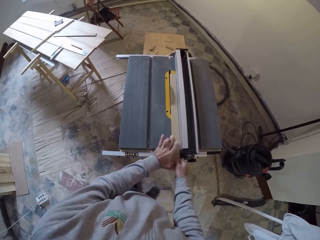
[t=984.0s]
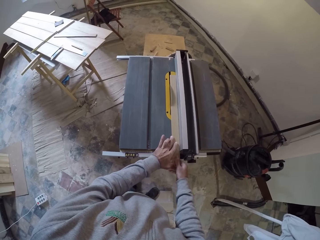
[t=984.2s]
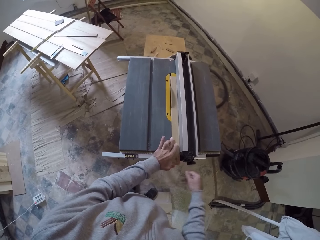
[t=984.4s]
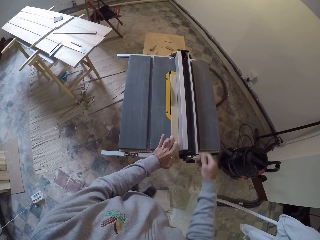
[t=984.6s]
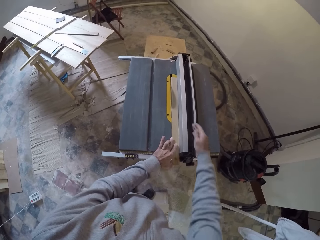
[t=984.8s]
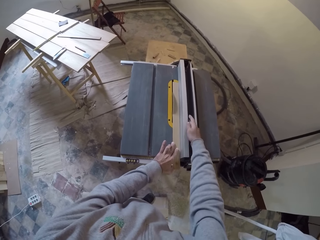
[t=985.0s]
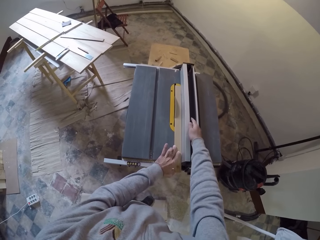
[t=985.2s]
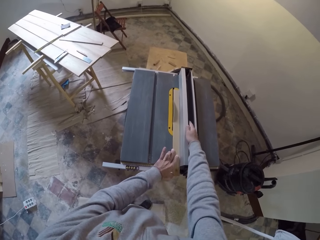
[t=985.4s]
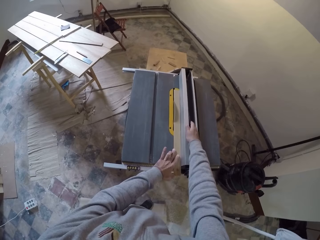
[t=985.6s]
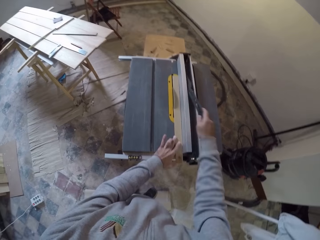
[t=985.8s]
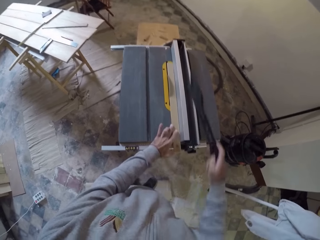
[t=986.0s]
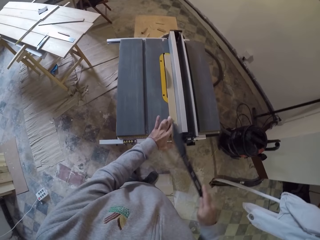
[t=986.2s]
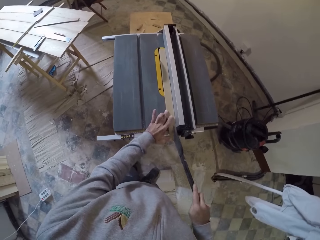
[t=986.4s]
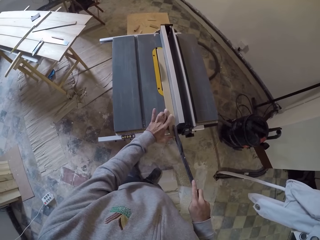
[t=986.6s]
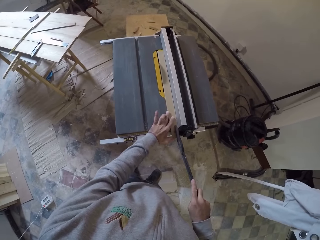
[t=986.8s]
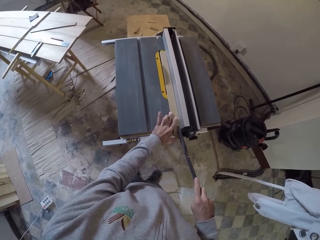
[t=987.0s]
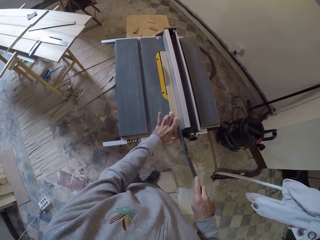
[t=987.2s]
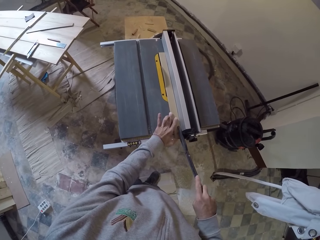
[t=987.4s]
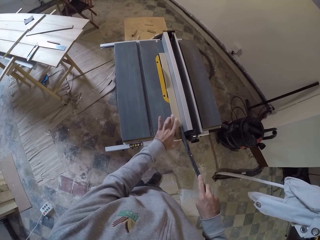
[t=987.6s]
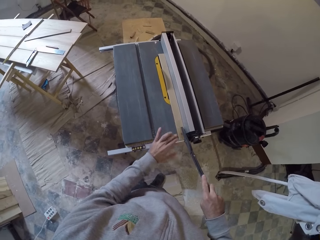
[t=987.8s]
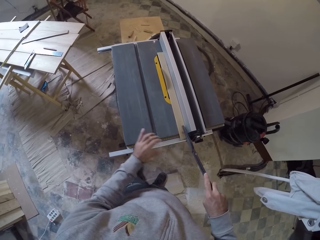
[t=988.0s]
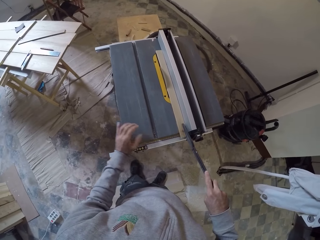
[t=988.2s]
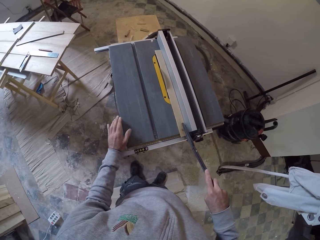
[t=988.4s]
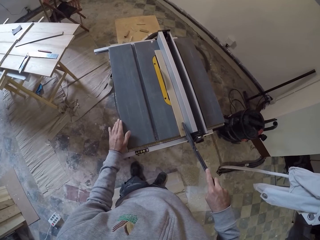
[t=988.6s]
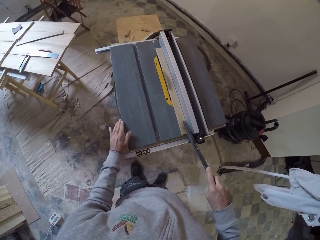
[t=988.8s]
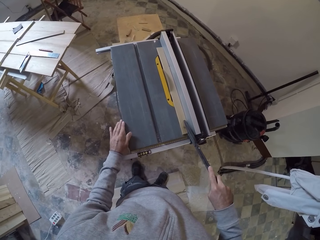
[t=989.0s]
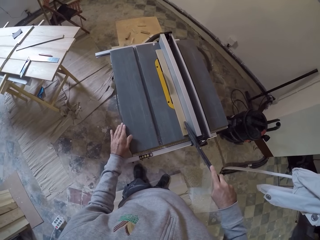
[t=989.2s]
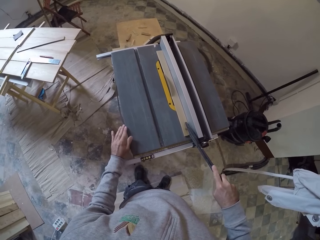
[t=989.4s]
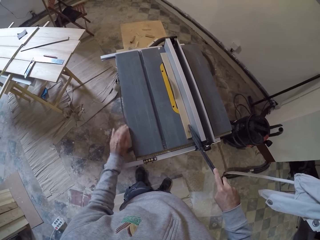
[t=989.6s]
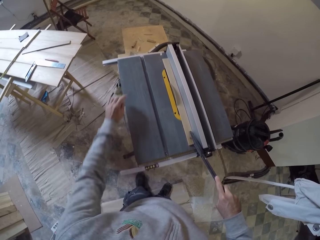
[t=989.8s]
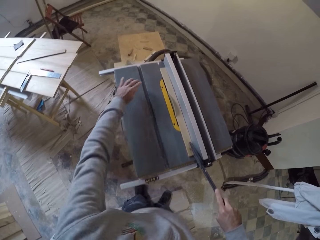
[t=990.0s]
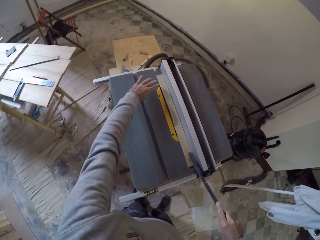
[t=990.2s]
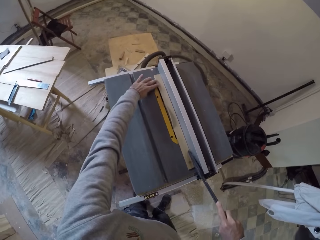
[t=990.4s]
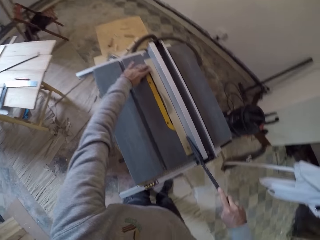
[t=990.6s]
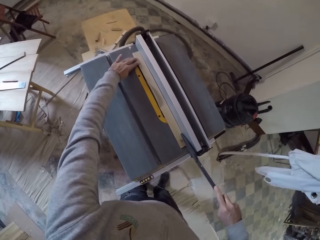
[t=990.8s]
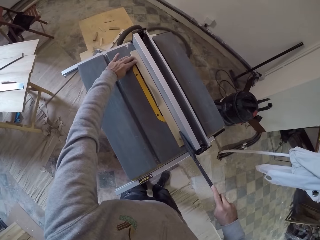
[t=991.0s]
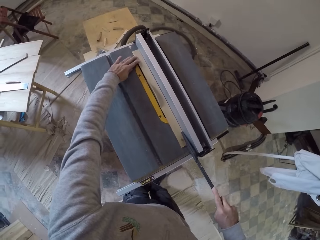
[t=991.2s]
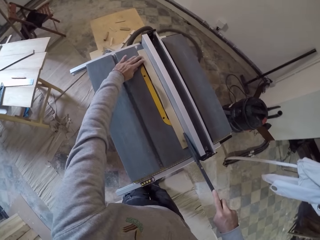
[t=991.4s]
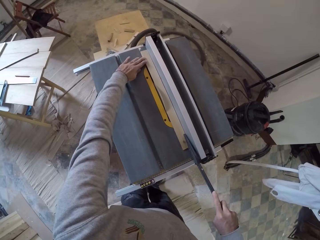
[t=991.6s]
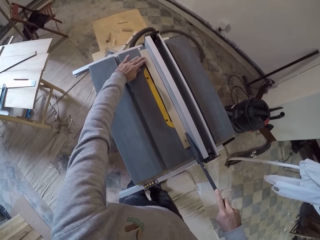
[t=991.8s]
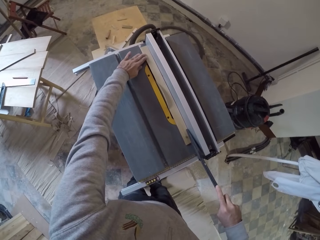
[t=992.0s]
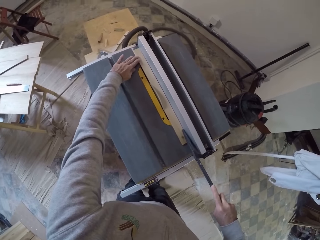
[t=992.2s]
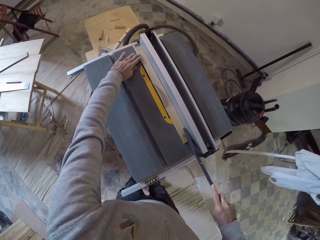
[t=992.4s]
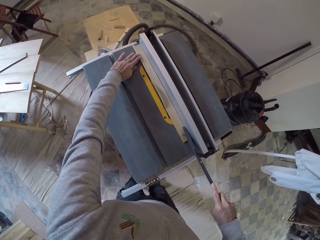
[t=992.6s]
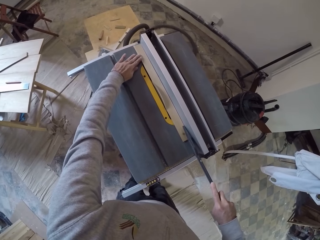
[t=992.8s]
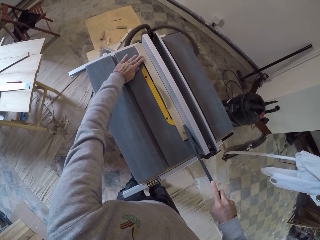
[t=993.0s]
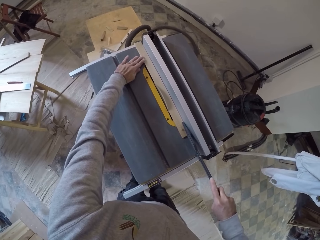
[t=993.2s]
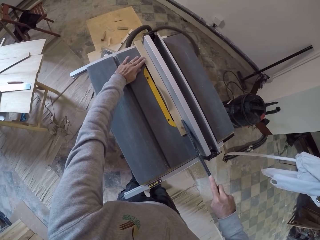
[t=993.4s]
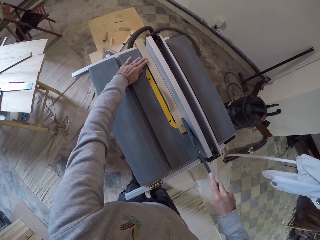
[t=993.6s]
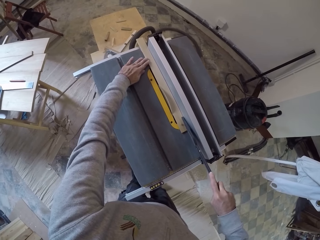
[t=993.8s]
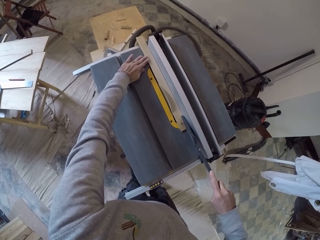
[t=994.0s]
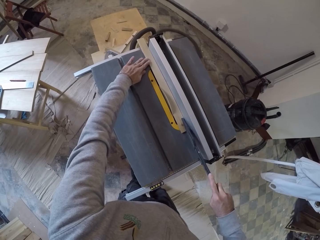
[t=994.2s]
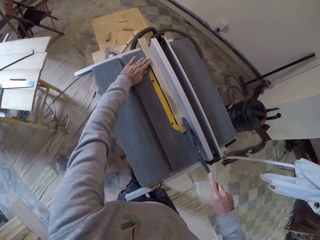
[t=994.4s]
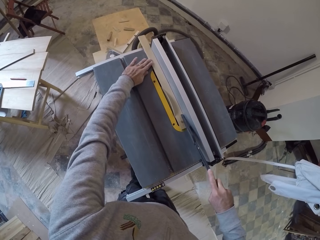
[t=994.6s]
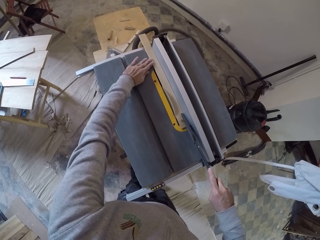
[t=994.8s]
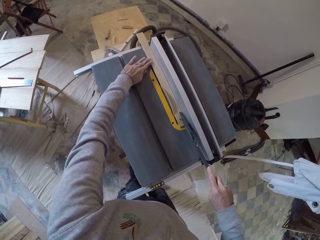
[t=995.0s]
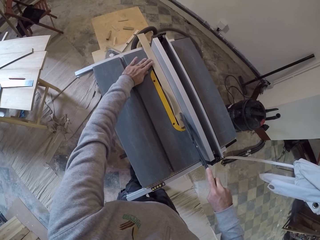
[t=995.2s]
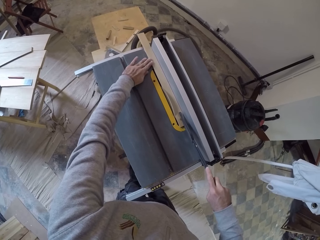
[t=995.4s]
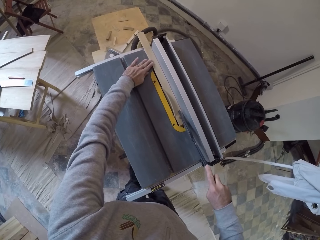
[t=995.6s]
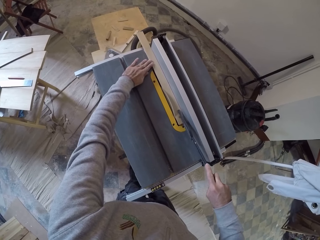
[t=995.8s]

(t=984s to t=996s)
The camera wearer picks up the piece of metal or rod. They push the wood with the rod. They cut the piece of wood with the machine.

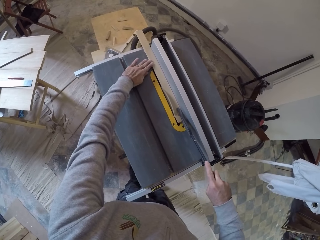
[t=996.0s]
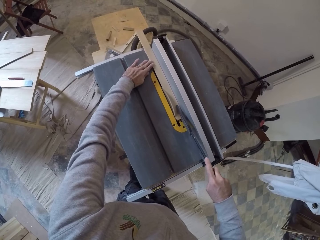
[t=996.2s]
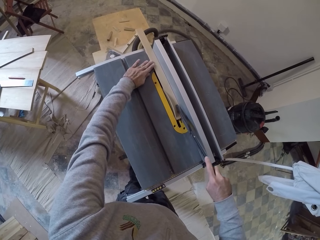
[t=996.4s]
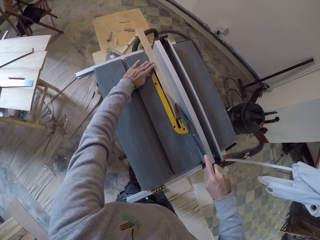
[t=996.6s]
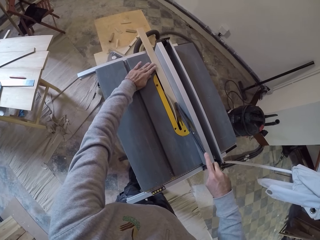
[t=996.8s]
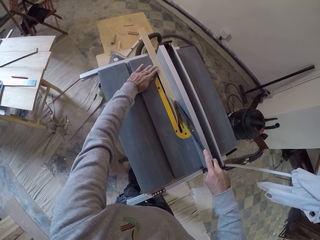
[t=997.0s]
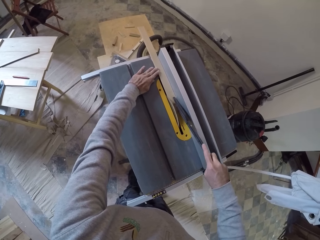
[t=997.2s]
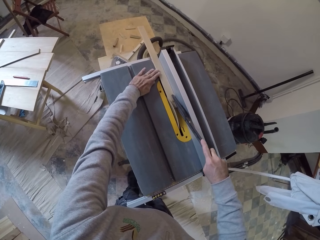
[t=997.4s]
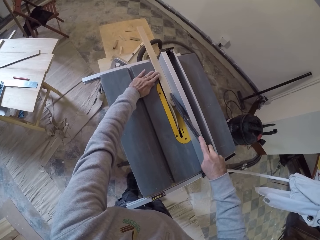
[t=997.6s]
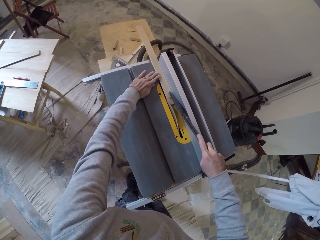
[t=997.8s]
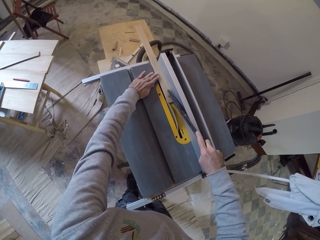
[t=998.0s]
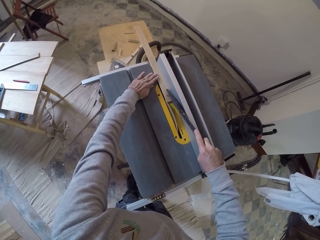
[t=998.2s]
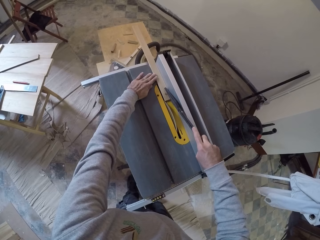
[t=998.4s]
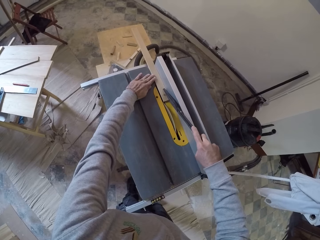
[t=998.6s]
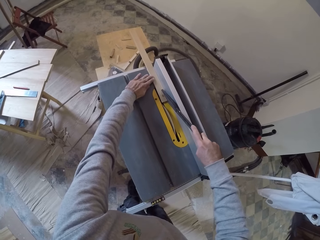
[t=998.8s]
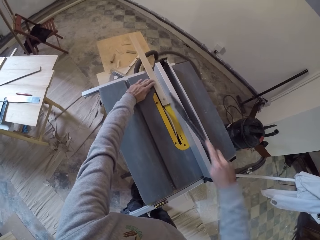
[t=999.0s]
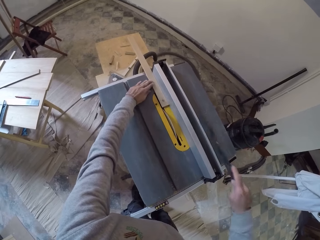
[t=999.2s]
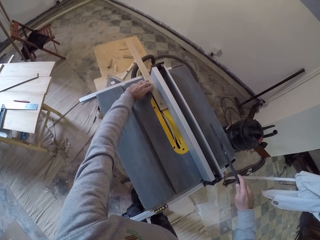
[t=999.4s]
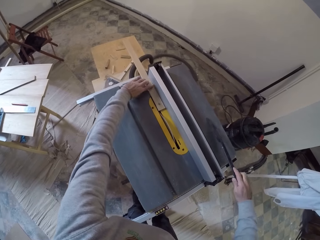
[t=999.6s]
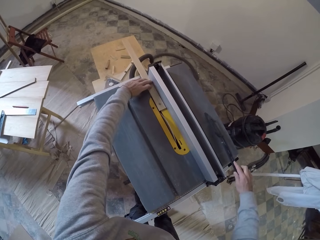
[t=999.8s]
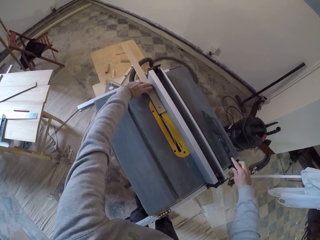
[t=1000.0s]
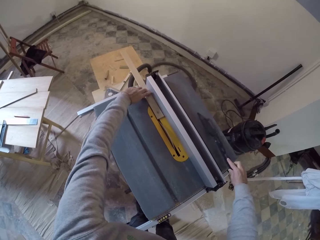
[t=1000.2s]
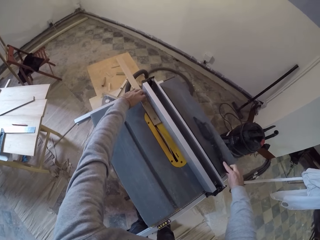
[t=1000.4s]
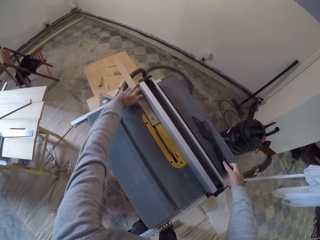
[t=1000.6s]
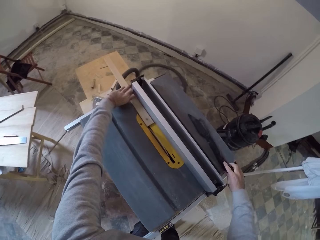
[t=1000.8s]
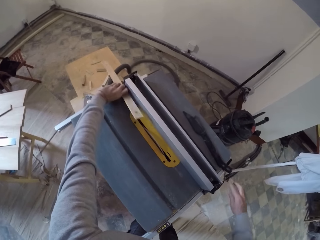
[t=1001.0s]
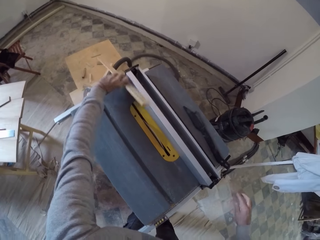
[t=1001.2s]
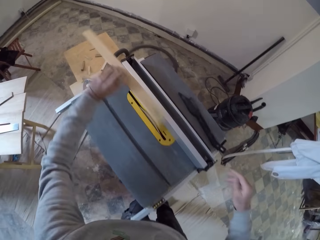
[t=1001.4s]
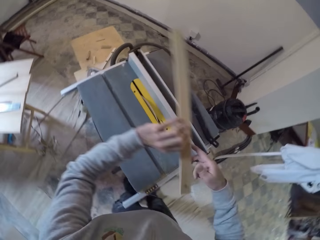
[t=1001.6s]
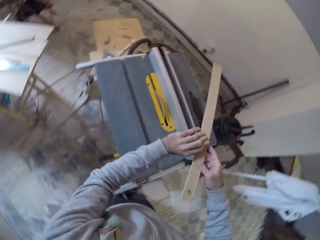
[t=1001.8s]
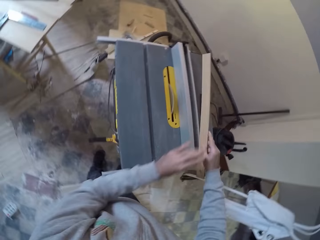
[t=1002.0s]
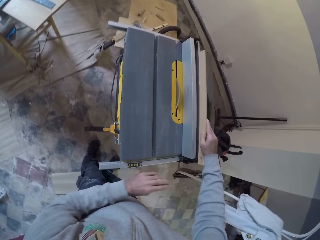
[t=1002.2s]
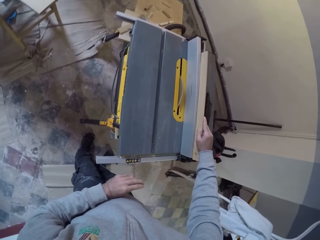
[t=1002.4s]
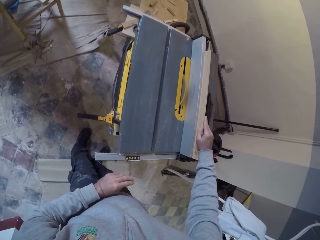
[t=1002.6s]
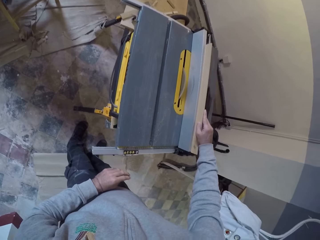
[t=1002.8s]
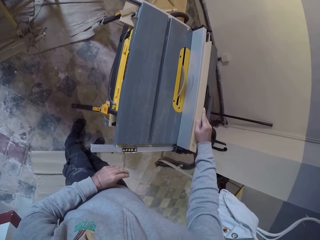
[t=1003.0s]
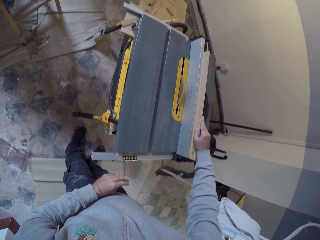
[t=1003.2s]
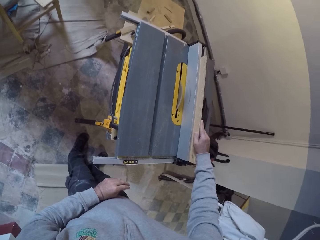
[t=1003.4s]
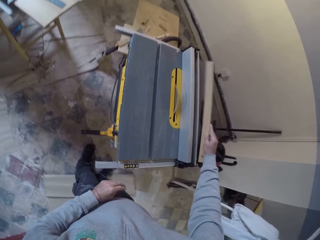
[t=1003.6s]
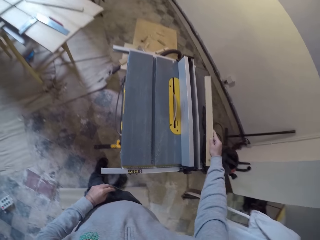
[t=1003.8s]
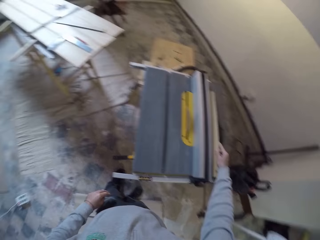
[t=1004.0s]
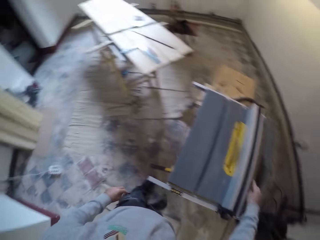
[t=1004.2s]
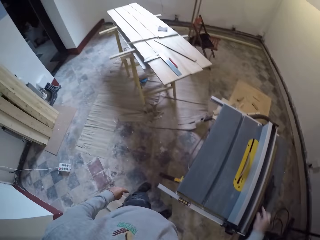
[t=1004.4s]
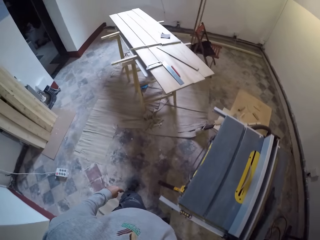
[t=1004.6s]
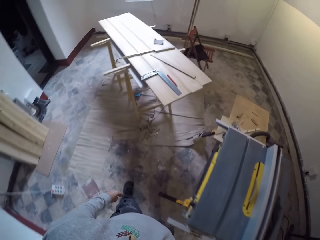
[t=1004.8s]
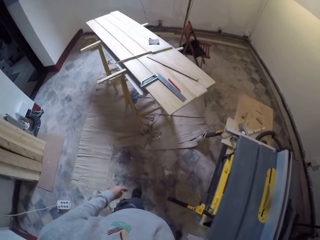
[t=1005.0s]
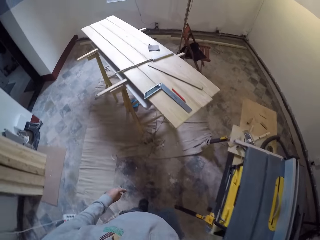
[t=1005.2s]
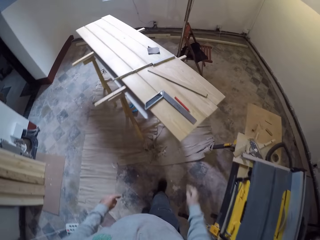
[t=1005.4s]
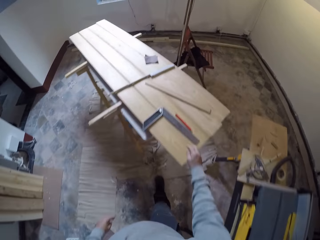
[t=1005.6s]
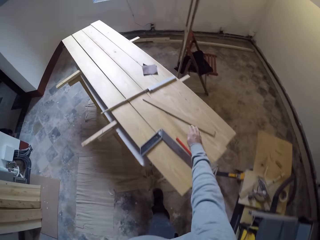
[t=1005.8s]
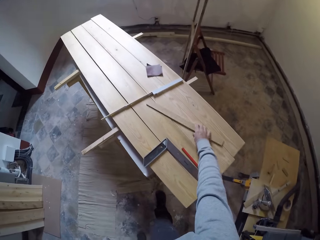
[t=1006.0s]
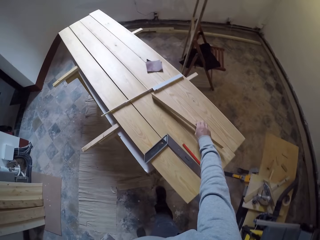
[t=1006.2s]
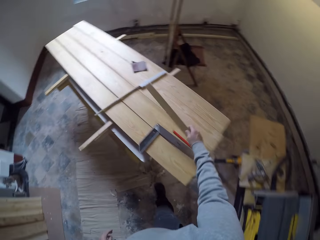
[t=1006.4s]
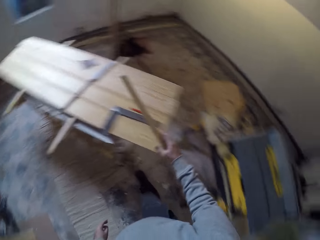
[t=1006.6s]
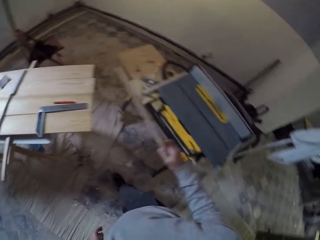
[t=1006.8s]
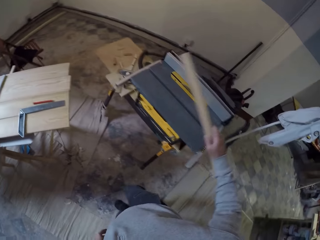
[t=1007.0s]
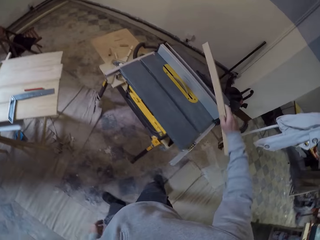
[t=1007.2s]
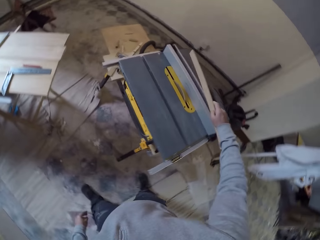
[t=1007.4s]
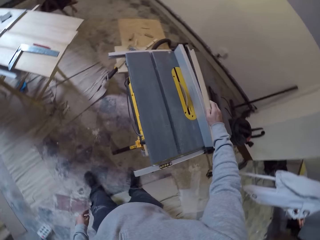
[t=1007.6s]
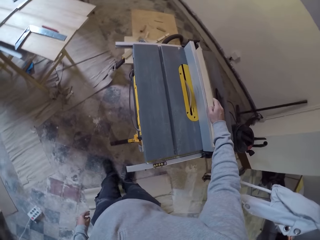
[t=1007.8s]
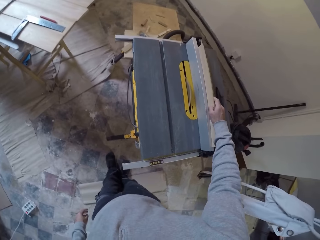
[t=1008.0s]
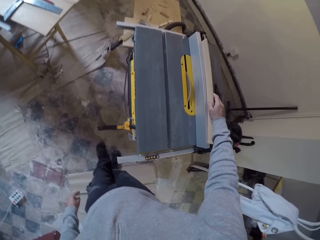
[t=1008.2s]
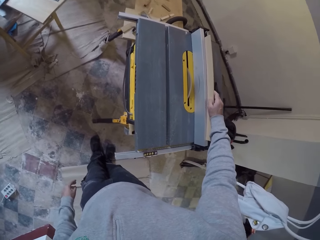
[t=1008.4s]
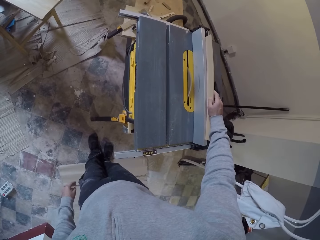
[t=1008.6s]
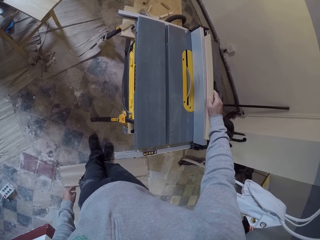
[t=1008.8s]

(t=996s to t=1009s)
The camera wearer puts a rod on the saw table. They pick up the piece of wood. They put the wood on a part of the saw machine. They look at the piece of wood. They put the wood aside. They walk in the room. They pick up the piece of wood. They put the wood on a part of the saw machine. They look at the piece of wood.
